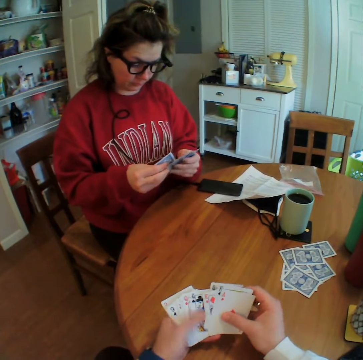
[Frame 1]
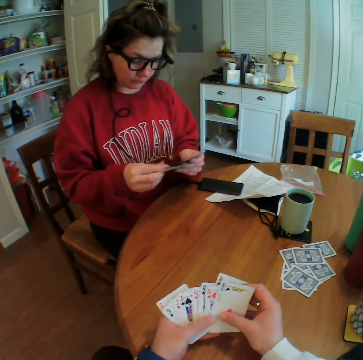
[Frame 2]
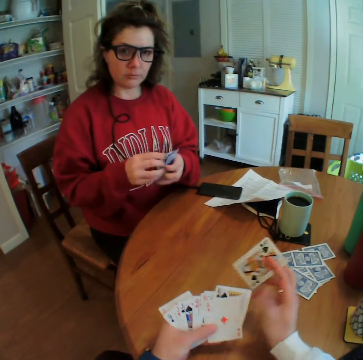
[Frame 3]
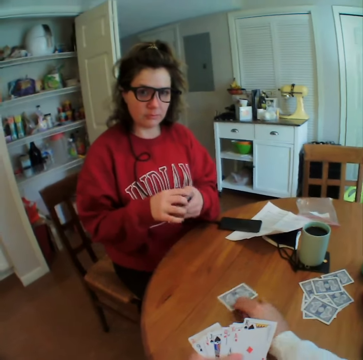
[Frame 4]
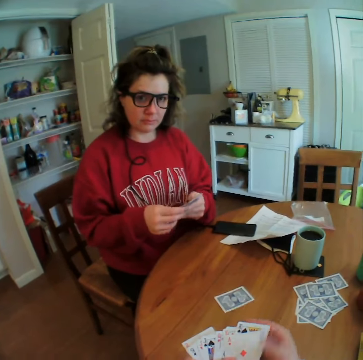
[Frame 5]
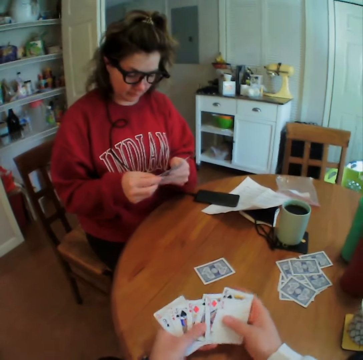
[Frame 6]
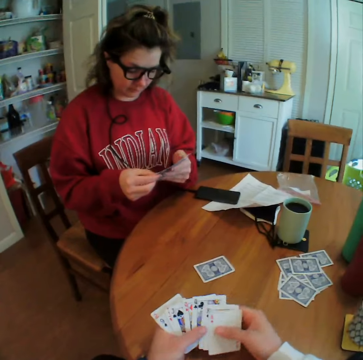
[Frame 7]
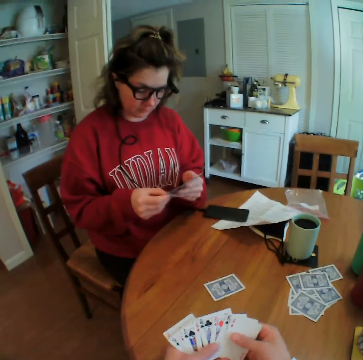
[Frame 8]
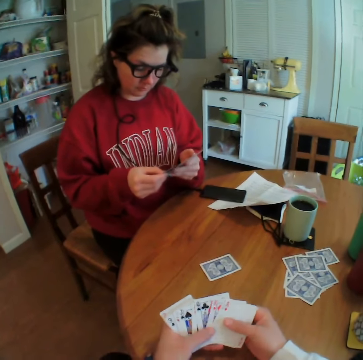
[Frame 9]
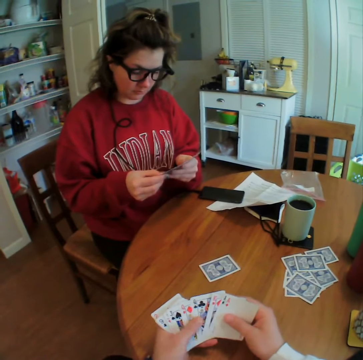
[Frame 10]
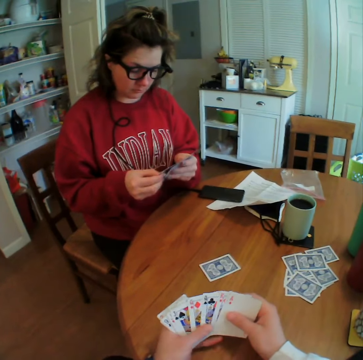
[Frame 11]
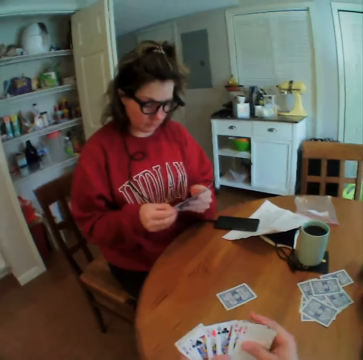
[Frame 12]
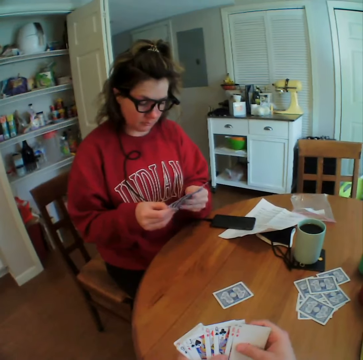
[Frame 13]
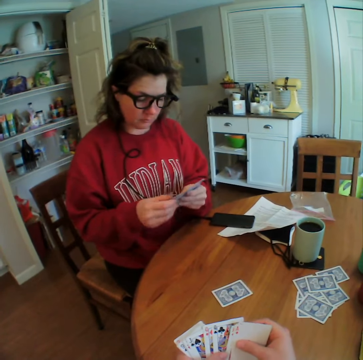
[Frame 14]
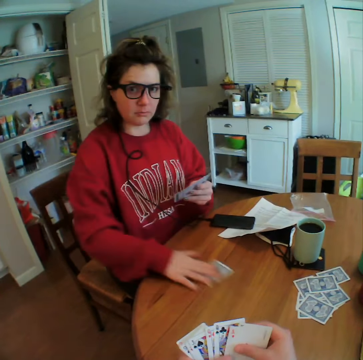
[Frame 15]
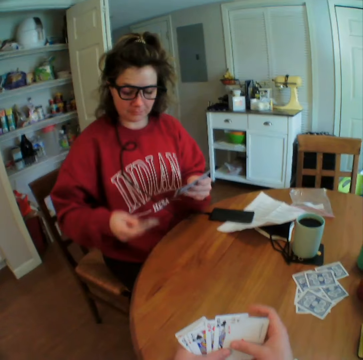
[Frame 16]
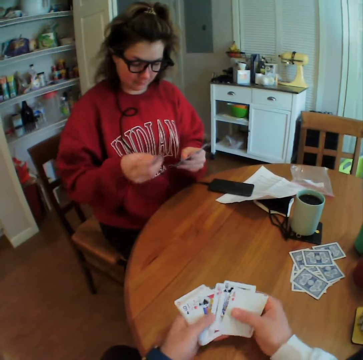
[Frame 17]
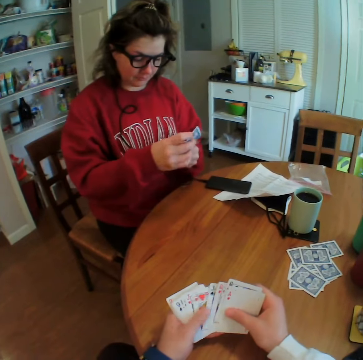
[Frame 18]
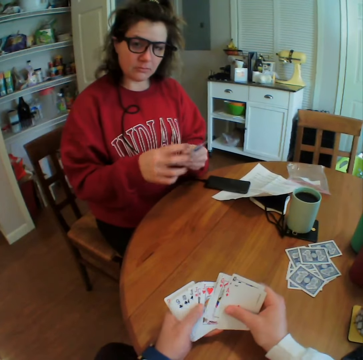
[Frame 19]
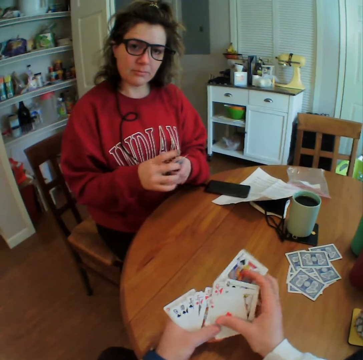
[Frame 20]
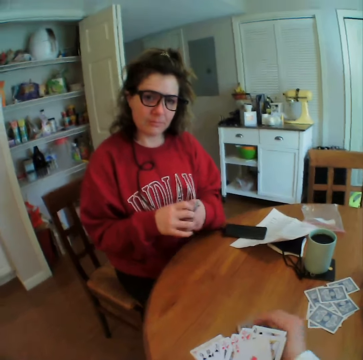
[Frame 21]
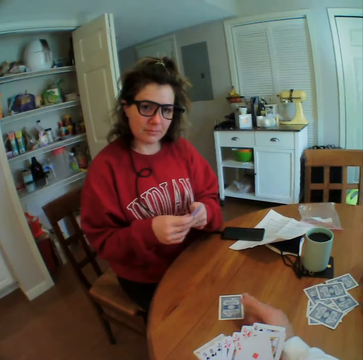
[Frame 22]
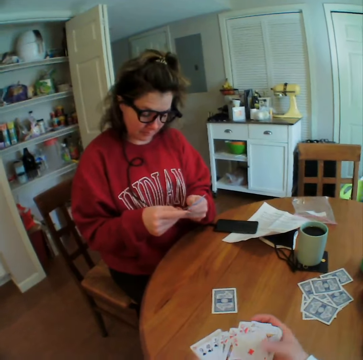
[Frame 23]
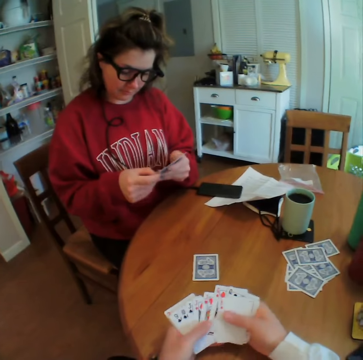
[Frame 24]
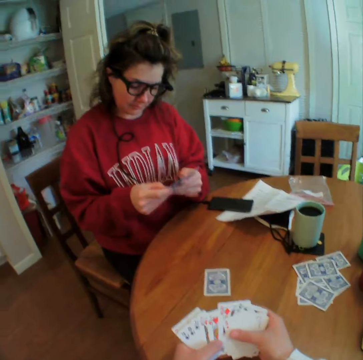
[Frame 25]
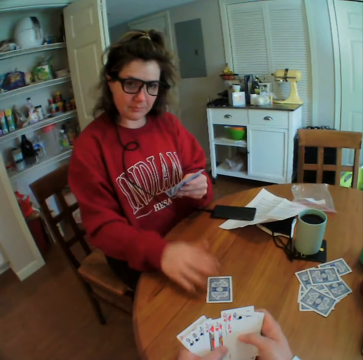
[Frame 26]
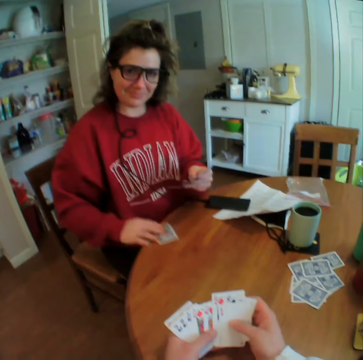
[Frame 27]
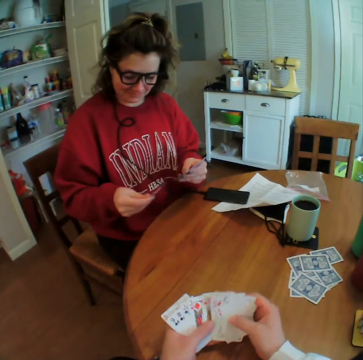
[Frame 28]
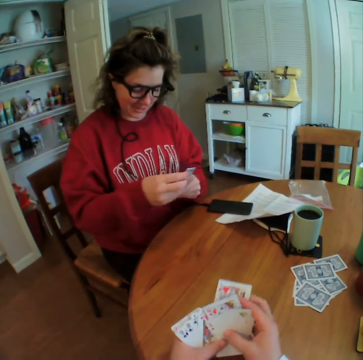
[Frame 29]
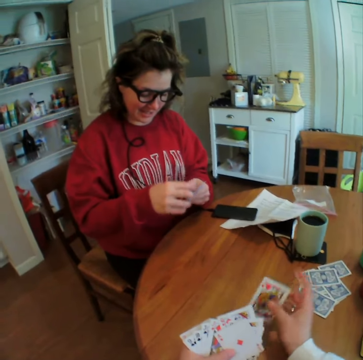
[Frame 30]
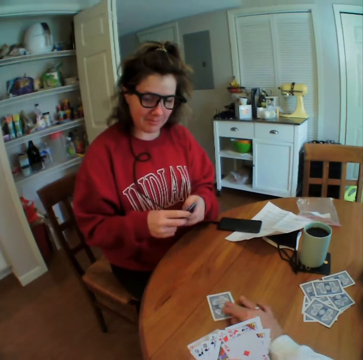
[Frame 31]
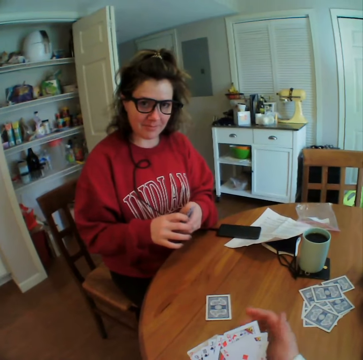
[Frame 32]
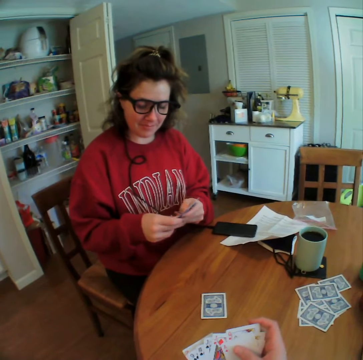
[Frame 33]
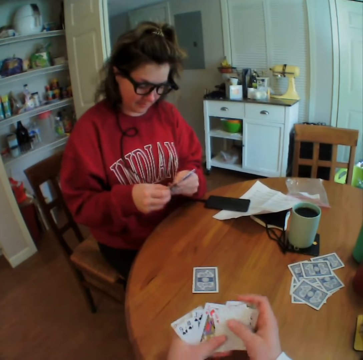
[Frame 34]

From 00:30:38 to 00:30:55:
The camera wearer puts a card on the table. A lady picks the card. The camera wearer puts a card on the table. The lady picks the card. The camera wearer puts a card on the table.

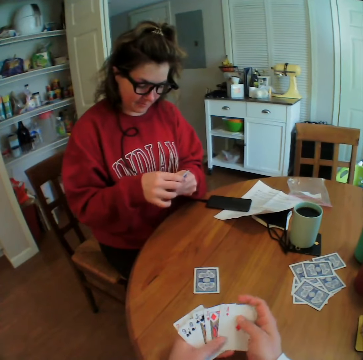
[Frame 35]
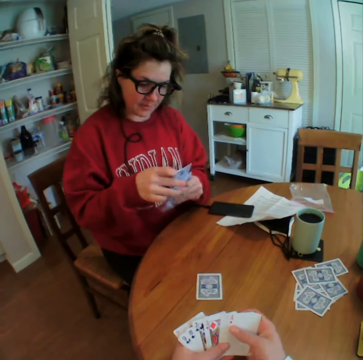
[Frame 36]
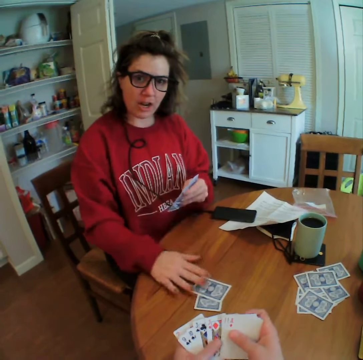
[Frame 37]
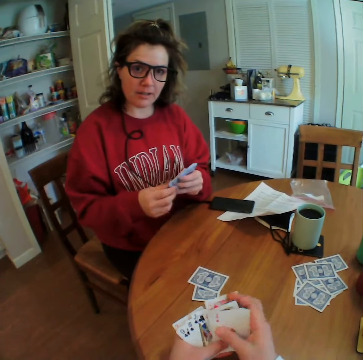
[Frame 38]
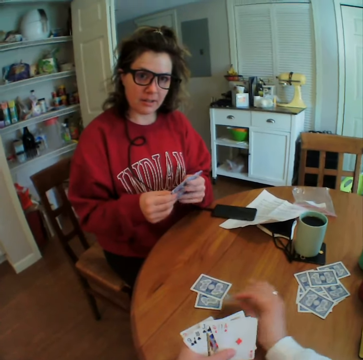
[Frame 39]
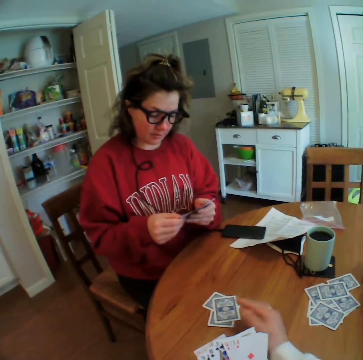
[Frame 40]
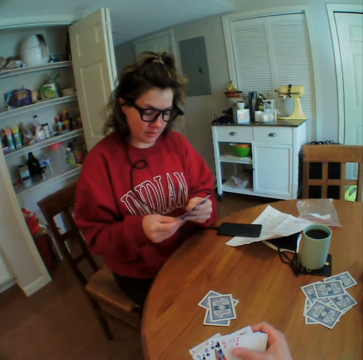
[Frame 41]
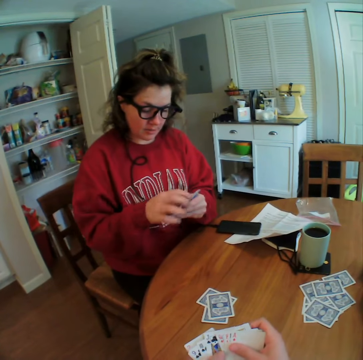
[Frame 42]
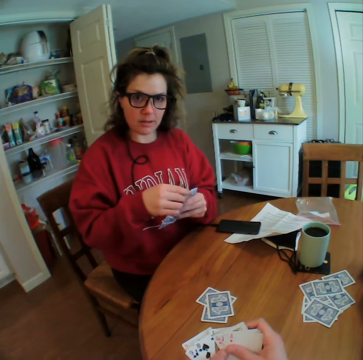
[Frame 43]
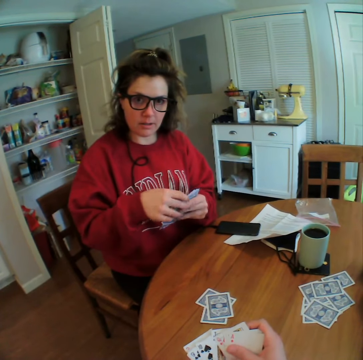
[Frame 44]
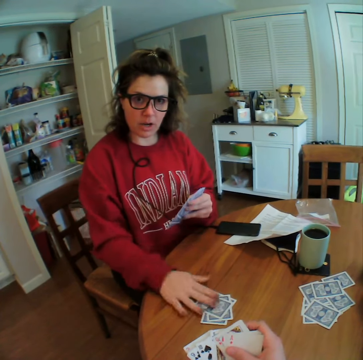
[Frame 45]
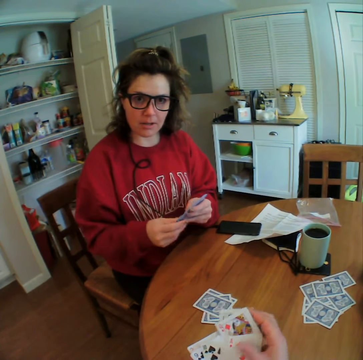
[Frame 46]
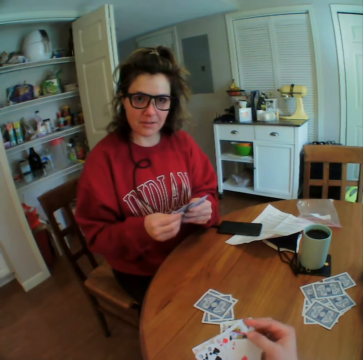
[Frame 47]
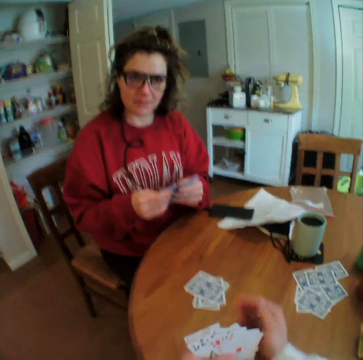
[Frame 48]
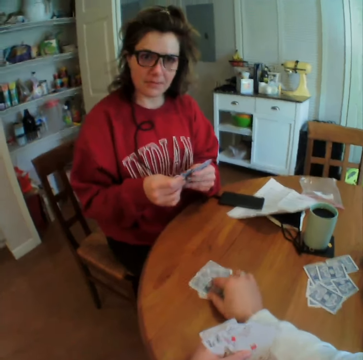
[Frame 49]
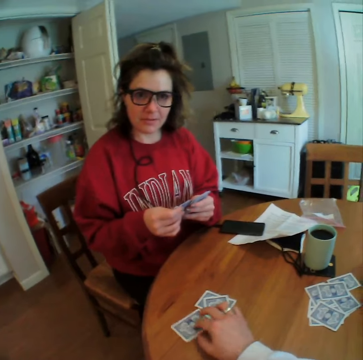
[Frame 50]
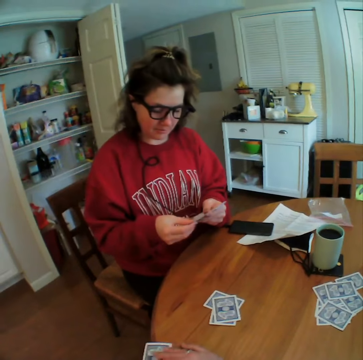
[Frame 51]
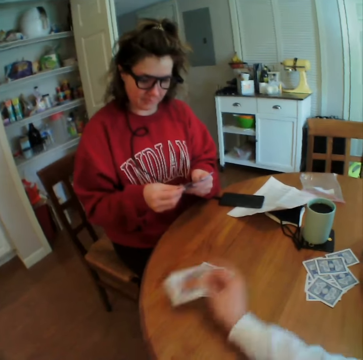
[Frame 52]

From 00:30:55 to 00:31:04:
A lady puts a card on the table. The camera wearer puts a card on the table. The lady puts a card on the table. The camera wearer picks the card.

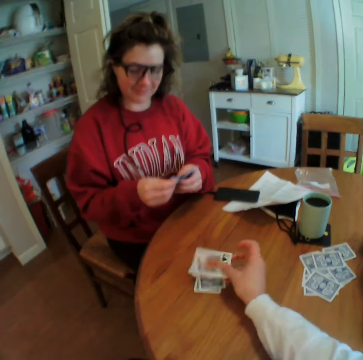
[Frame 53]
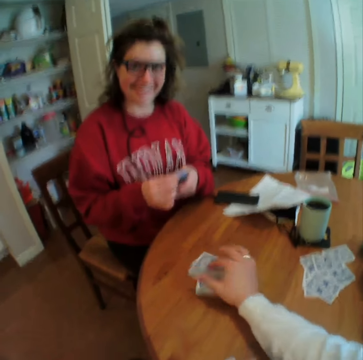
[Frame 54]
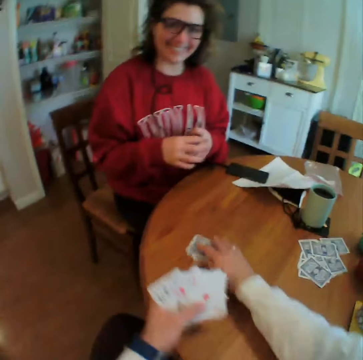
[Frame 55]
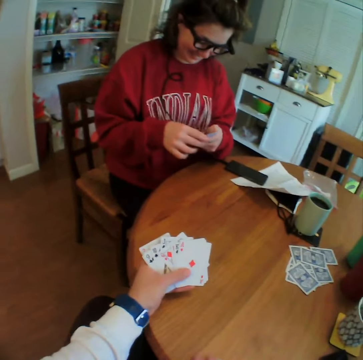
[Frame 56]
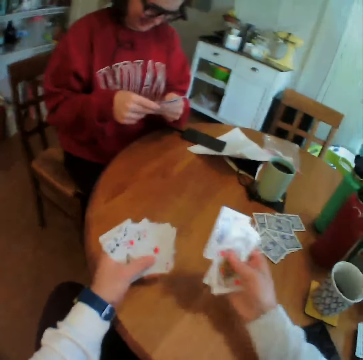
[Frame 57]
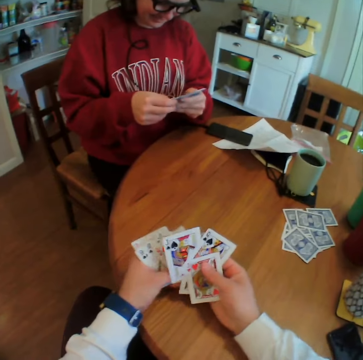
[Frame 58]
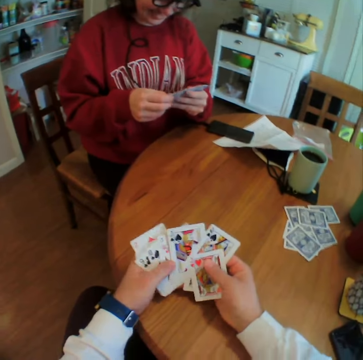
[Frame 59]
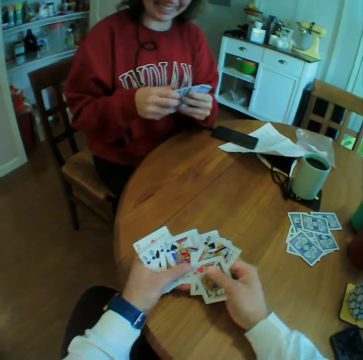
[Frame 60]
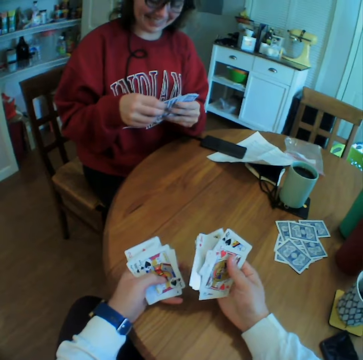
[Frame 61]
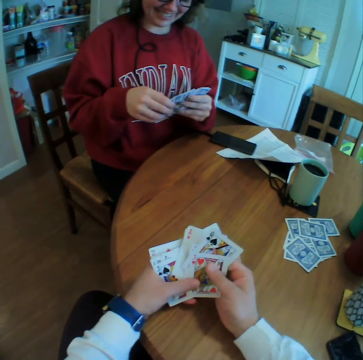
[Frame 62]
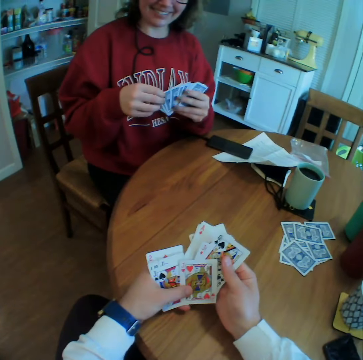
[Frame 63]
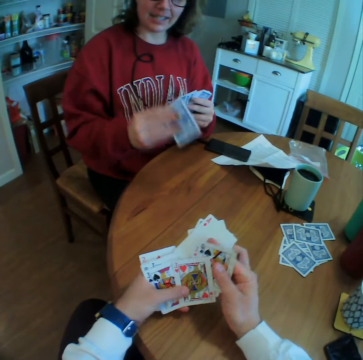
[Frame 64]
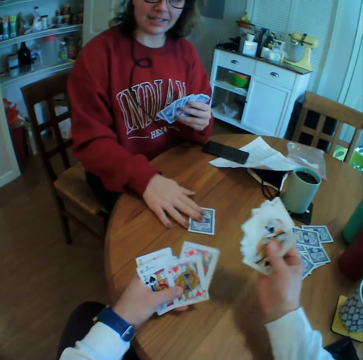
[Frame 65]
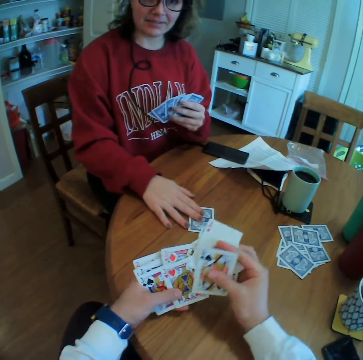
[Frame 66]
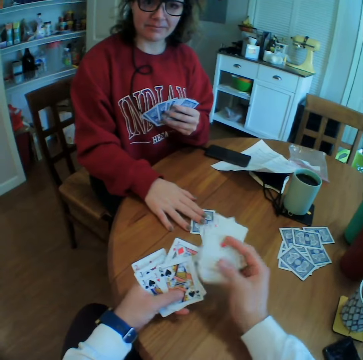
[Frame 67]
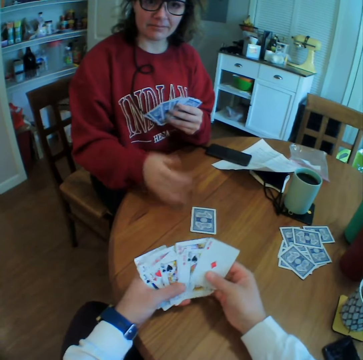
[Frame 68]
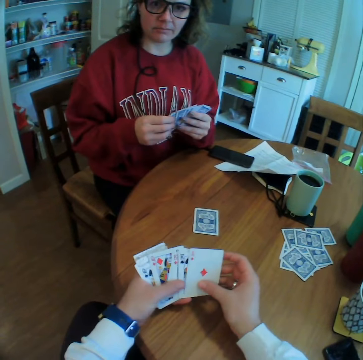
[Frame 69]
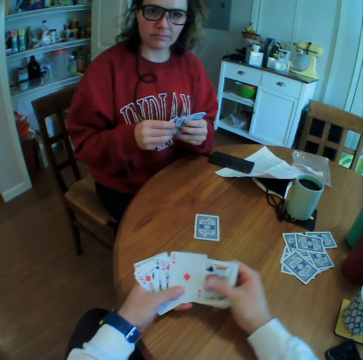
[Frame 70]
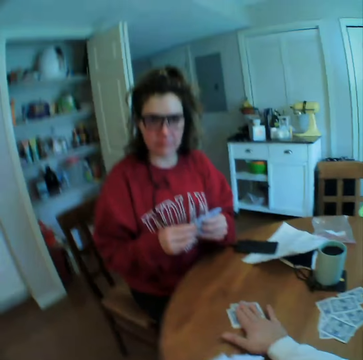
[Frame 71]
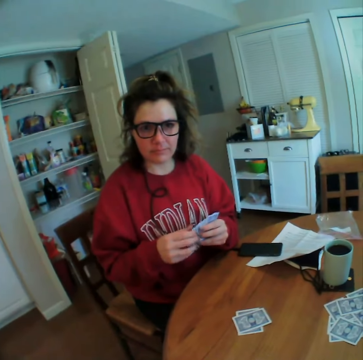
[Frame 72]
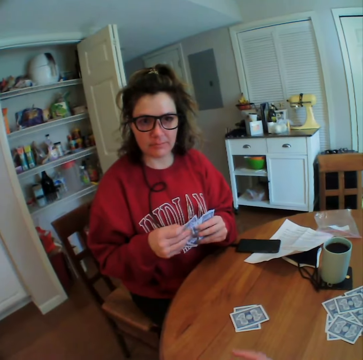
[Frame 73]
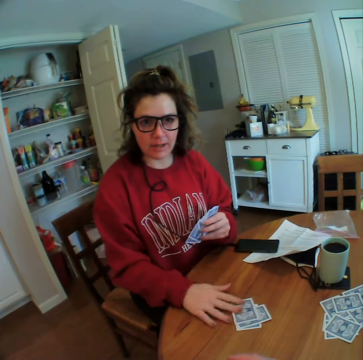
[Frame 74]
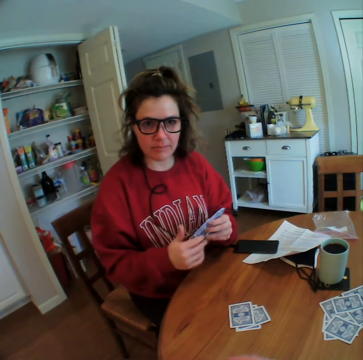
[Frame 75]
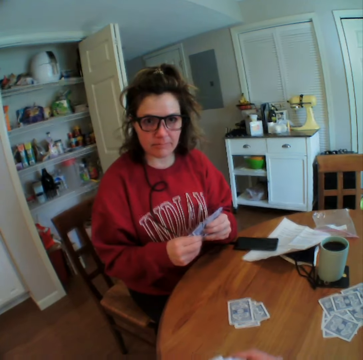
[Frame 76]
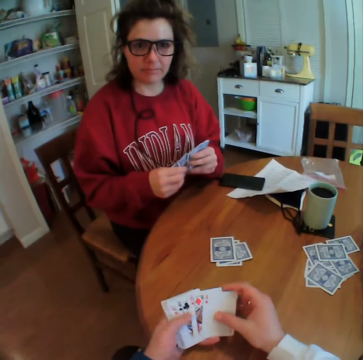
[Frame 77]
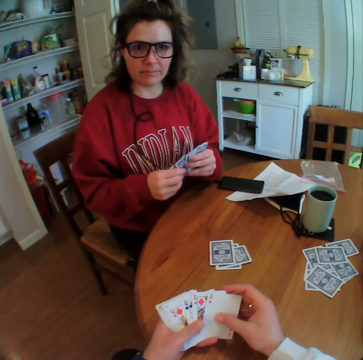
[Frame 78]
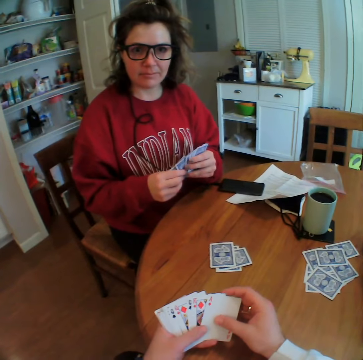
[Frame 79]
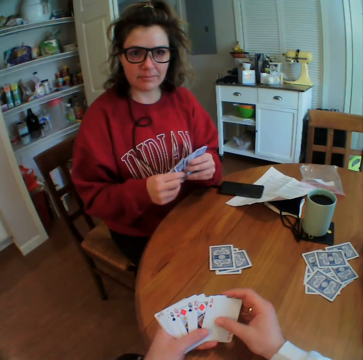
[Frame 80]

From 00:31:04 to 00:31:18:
The camera wearer puts down the card. They pick the cards and arrange the cards. A lady puts a card on the table. The camera wearer puts a card on the table. The lady puts a card on the table.
